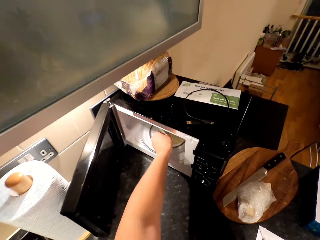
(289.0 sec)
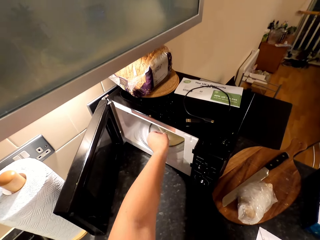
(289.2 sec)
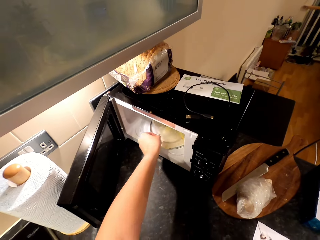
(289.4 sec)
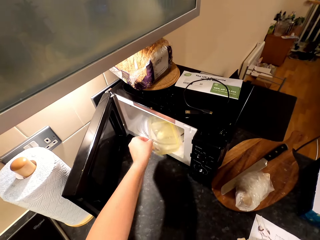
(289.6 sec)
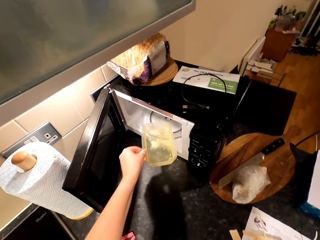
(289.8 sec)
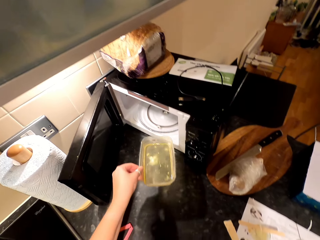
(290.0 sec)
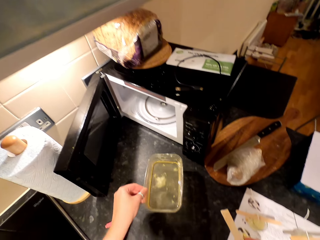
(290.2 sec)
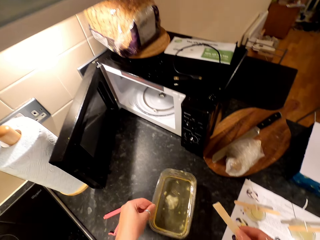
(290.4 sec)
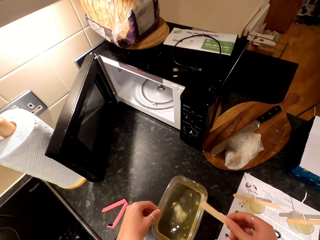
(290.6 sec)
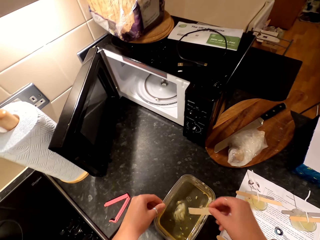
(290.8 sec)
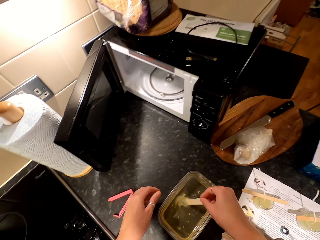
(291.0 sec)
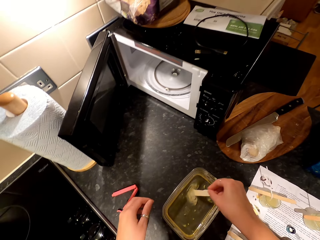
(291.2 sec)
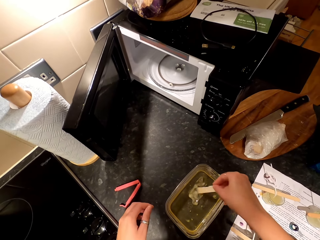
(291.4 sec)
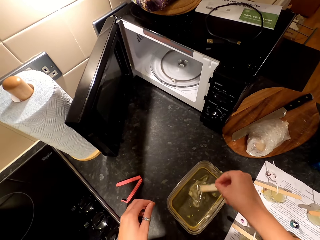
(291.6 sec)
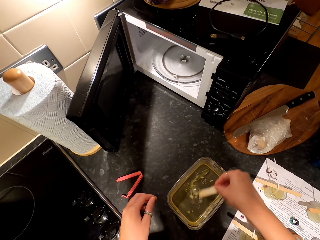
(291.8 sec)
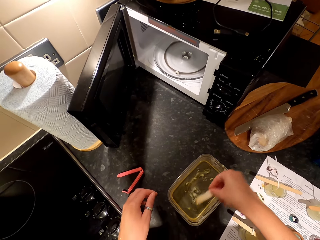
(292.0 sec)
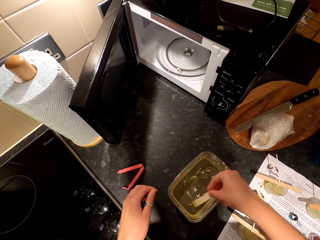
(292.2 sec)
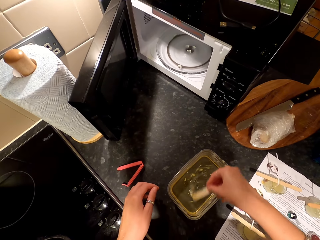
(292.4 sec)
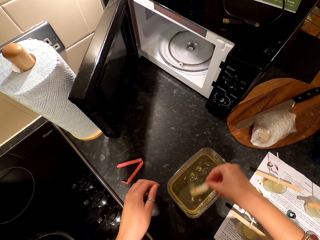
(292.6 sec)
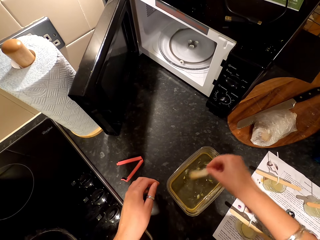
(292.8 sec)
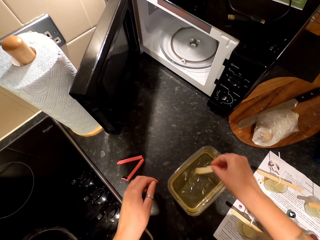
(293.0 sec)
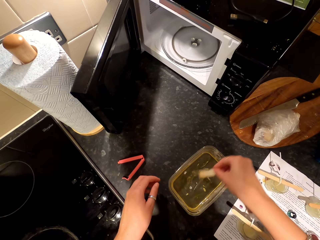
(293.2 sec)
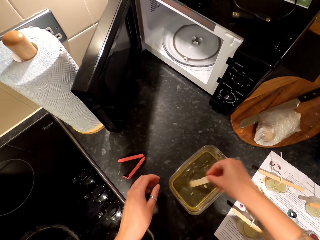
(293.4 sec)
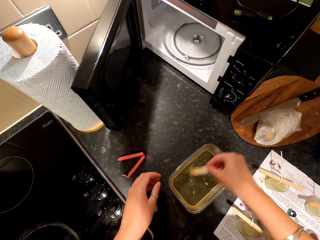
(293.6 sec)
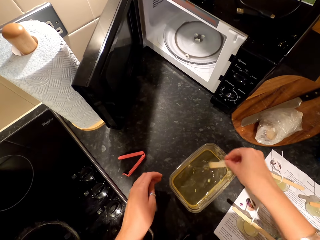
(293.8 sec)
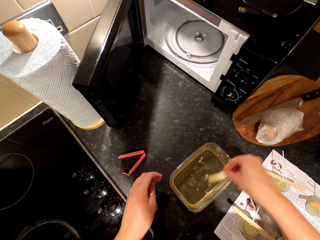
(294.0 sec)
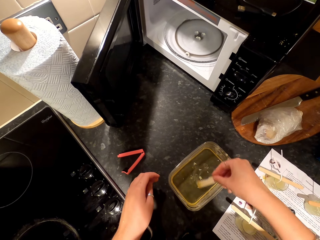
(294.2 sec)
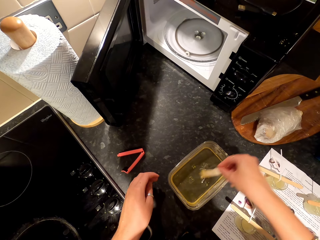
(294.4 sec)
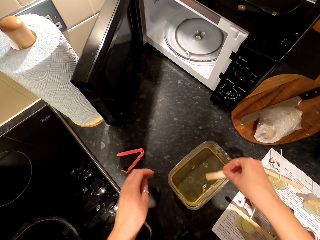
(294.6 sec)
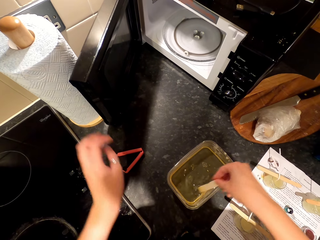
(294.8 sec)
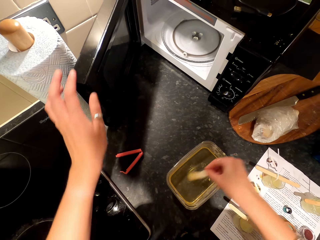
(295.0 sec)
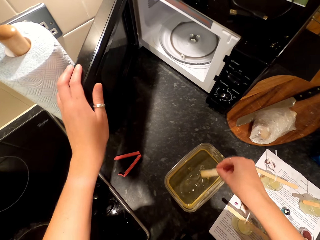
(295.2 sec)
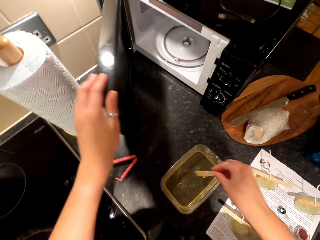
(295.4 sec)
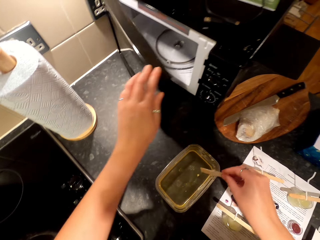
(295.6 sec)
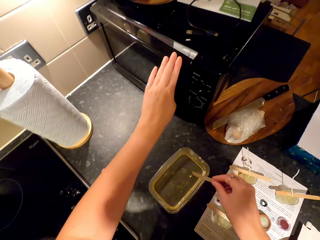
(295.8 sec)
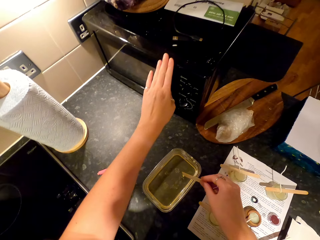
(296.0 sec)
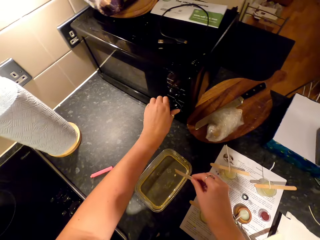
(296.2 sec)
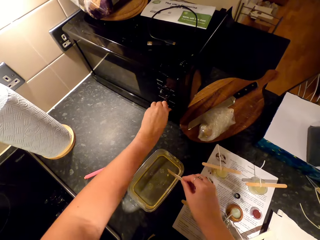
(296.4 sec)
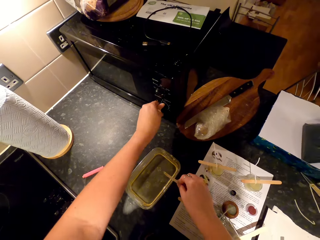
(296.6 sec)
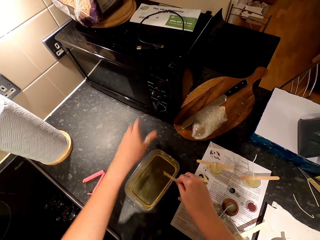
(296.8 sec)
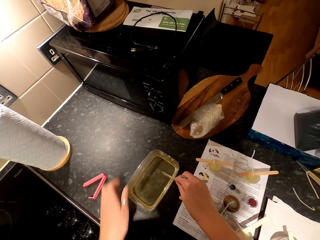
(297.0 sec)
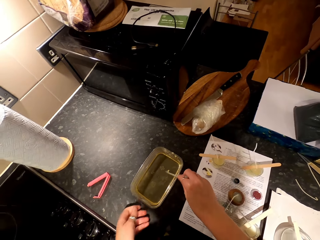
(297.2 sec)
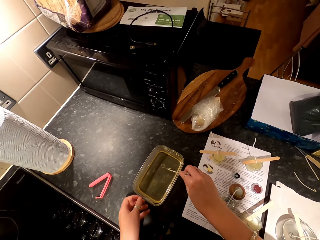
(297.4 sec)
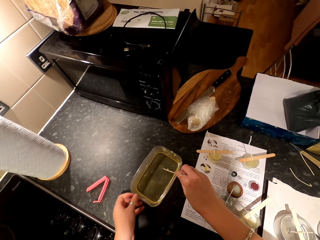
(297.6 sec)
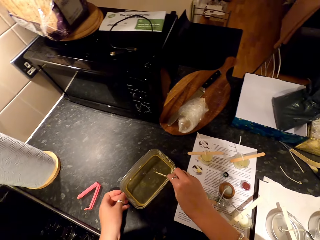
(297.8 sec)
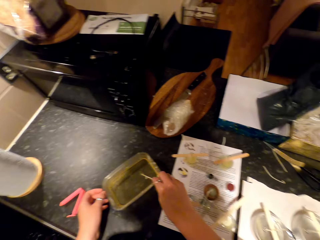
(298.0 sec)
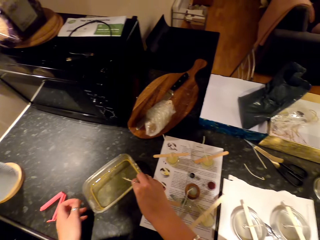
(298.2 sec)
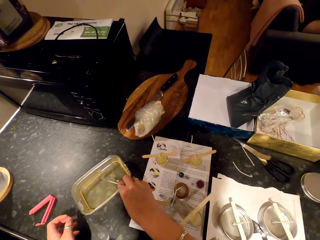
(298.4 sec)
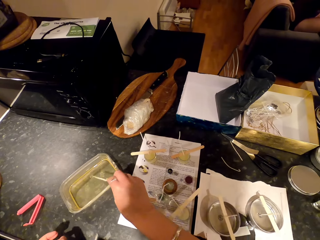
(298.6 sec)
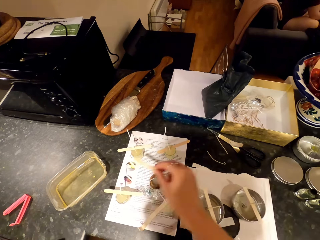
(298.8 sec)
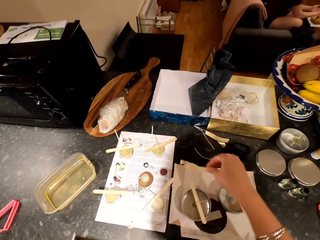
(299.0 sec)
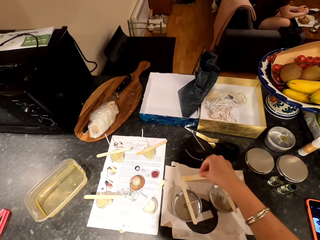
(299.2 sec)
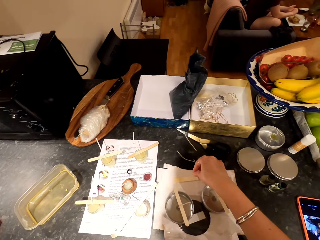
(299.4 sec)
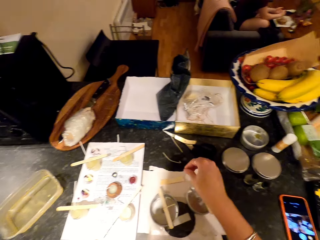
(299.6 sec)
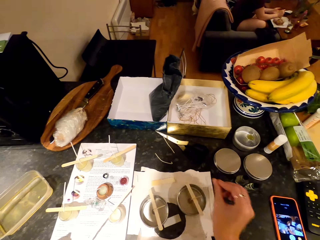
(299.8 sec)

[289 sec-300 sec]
The camera wearer picks up the plastic dish from the microwave. They put the dish on the countertop. They stir wax in the dish with a popsicle stick. The lady speaks. The camera wearer closes the microwave door. They turn a button on the microwave. They hit the dish with the popsicle stick. They turn the dish on the countertop. The lady sits on the couch. The camera wearer puts the popsicle stick on the paper.

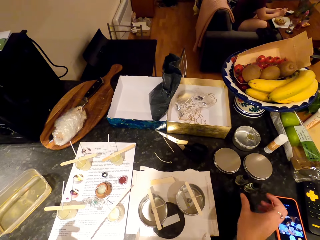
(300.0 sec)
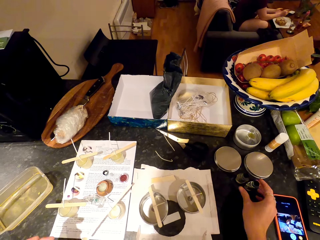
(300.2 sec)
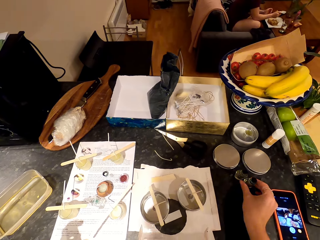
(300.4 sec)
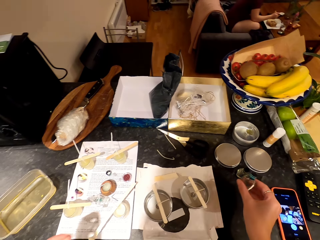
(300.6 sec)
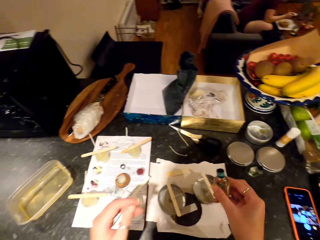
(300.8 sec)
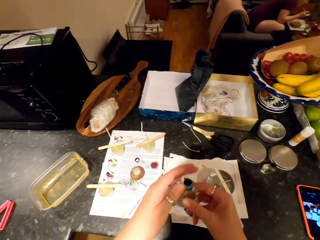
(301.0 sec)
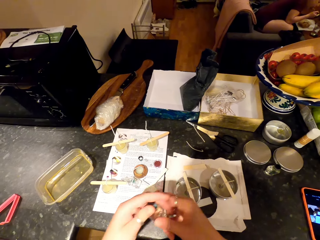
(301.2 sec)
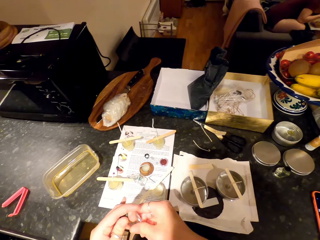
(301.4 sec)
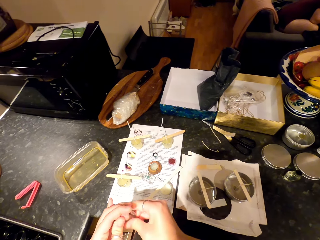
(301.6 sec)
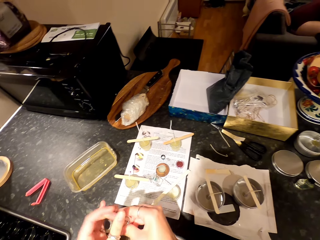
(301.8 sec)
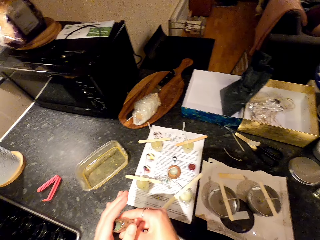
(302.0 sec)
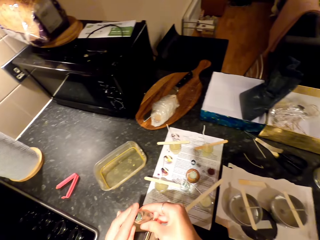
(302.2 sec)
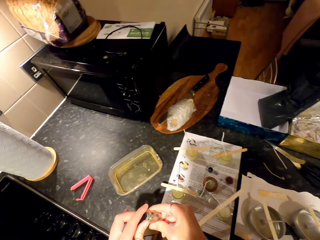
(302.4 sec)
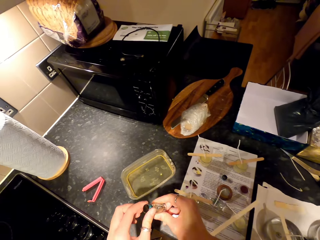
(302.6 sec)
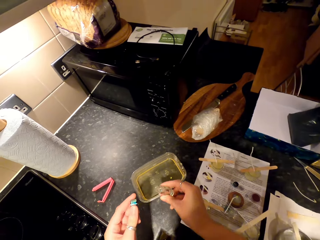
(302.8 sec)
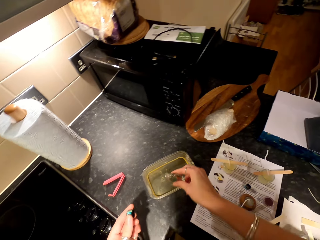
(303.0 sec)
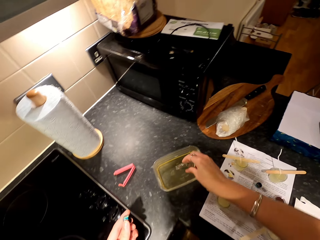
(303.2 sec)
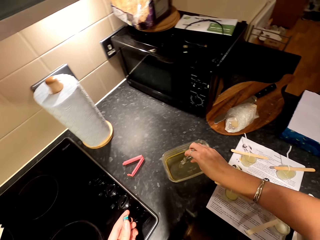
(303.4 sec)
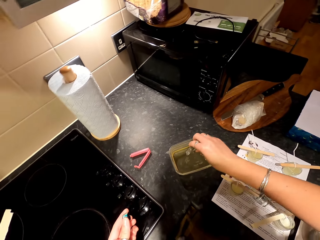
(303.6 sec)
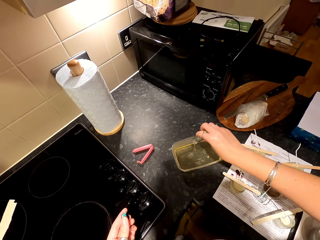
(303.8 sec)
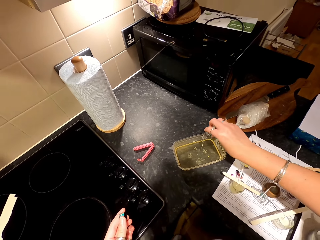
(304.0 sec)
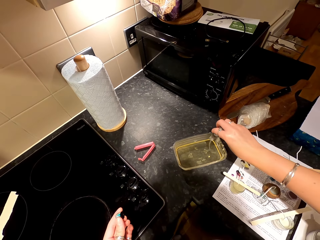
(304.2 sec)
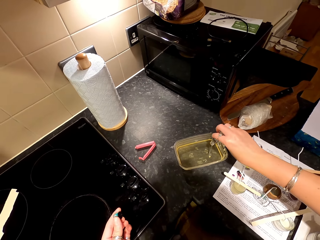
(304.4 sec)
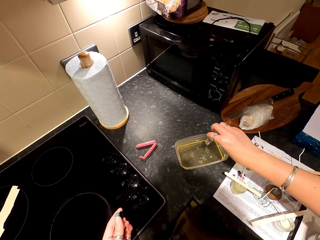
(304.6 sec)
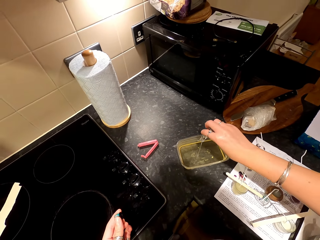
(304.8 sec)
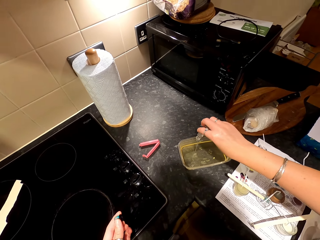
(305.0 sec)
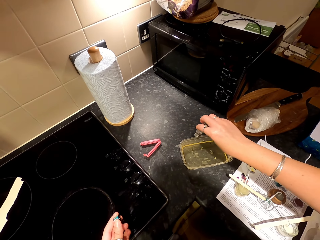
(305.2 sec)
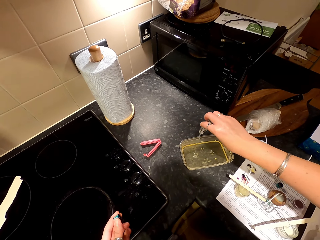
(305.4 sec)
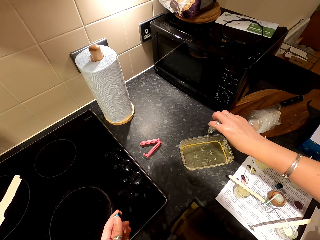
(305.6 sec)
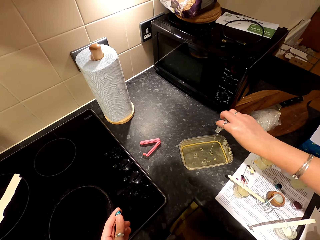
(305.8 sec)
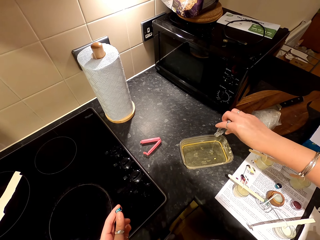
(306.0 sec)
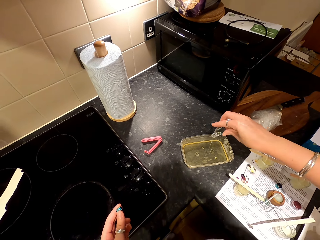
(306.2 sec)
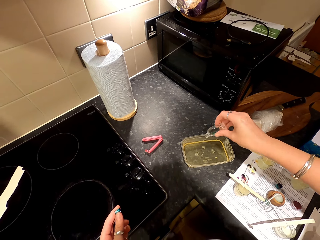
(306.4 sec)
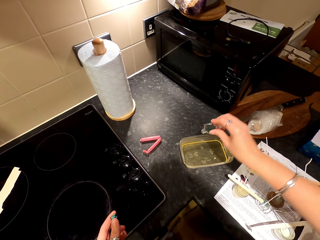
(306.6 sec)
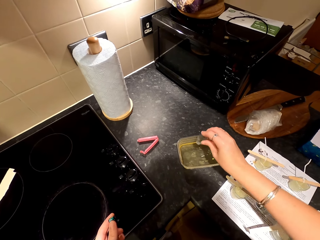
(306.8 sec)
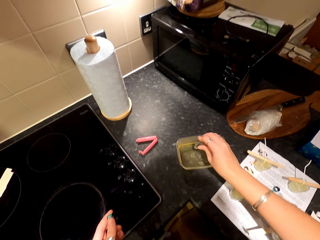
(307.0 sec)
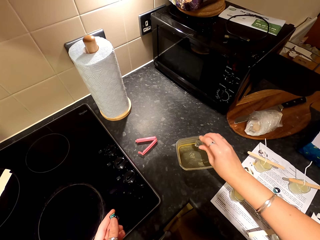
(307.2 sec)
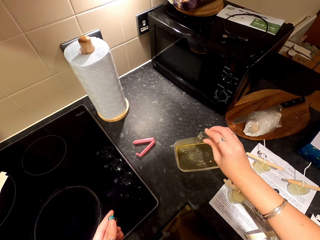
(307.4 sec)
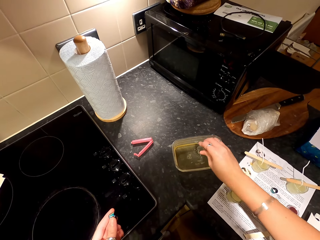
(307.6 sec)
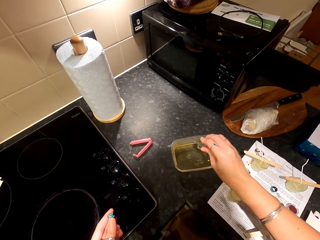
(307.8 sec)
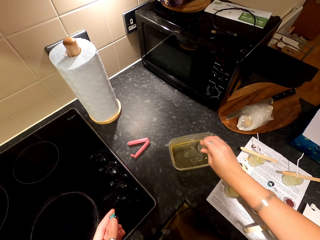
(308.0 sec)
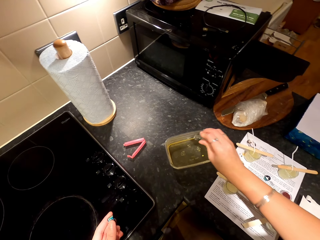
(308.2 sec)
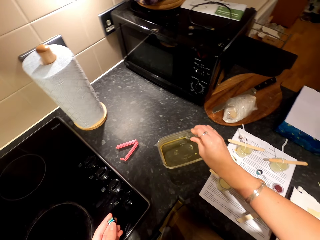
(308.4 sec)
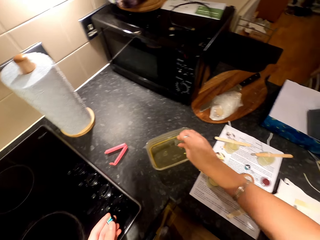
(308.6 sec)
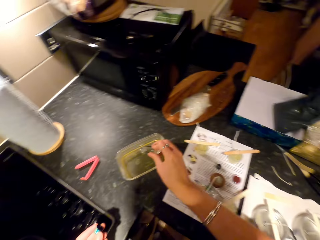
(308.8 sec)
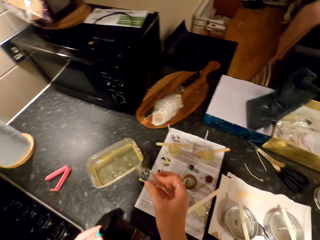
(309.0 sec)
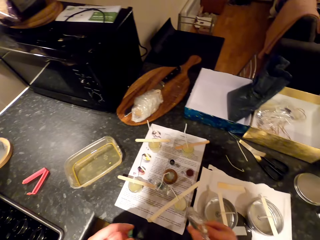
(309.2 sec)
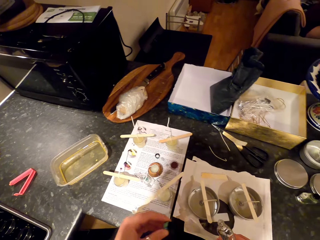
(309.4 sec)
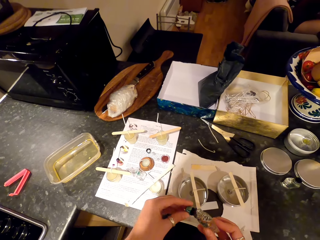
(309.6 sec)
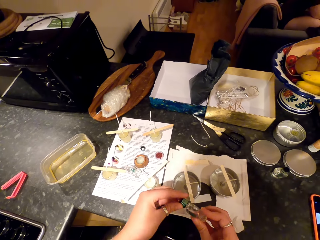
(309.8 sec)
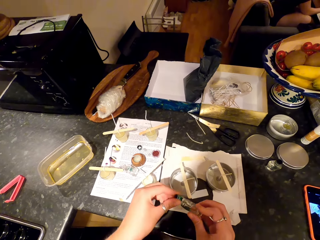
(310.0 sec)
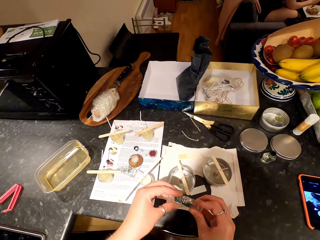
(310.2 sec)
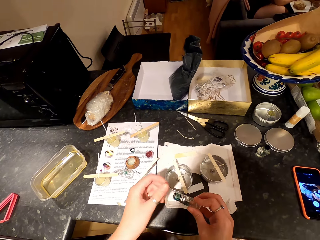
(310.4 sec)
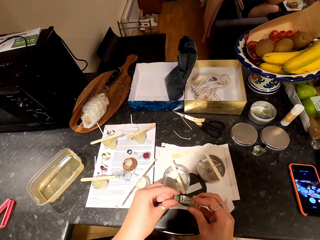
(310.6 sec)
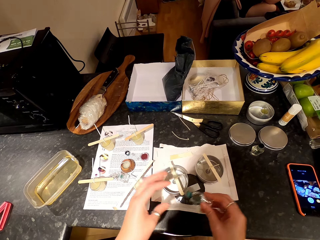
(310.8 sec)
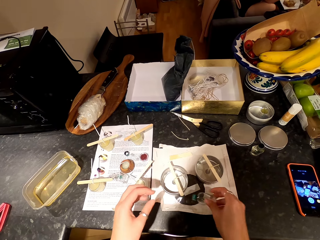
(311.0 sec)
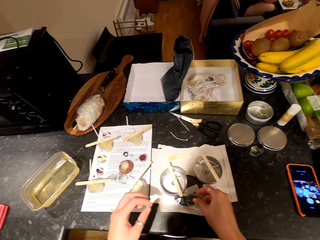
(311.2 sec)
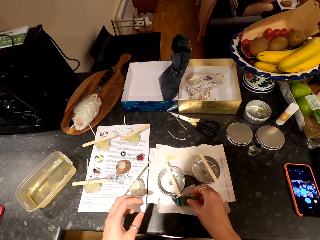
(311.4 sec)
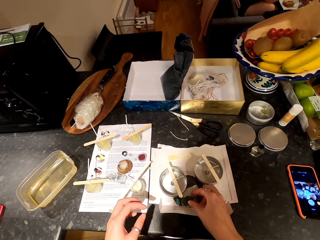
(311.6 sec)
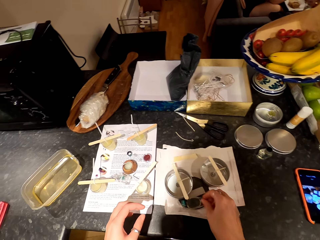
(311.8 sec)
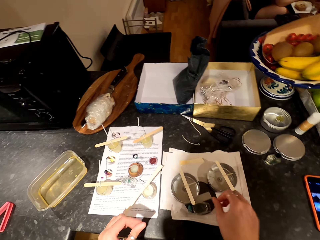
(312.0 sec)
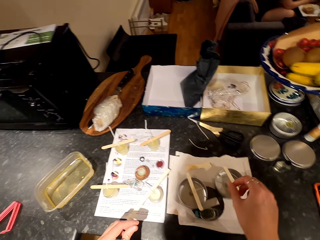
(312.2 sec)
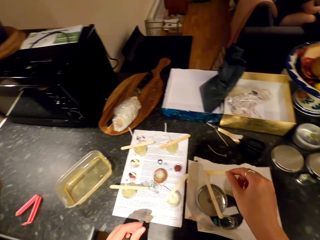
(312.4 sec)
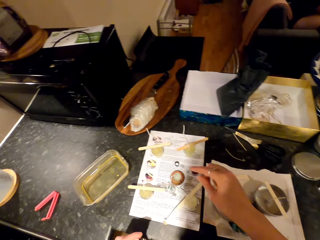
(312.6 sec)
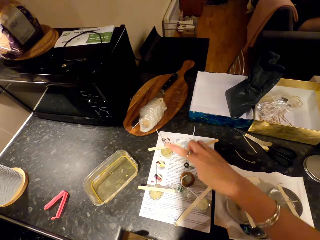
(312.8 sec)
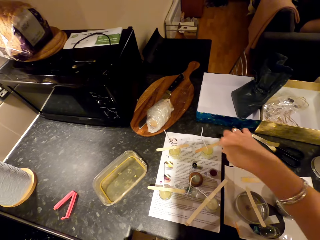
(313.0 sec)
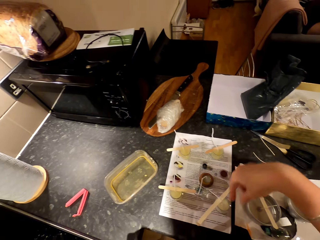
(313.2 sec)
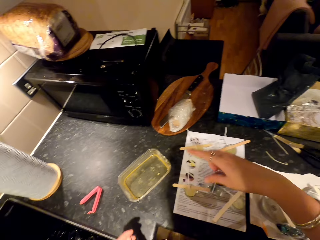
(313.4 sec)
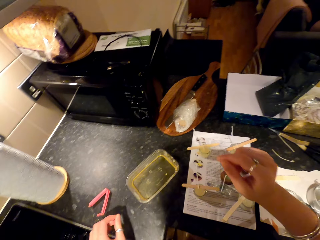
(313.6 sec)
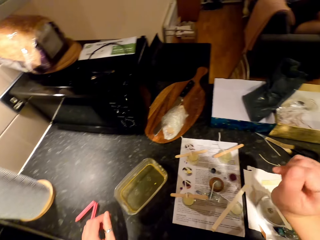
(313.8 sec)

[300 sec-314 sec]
The camera wearer picks up a bottle from the countertop. A woman puts something in the mouth with a spoon. The camera wearer holds the bottle with both hands. They open the bottle. They pour the bottle ingredients in the plastic dish. They move away the bottle. The woman sits on the couch. The camera wearer closes the bottle. They place the bottle on a paper. They use gestures. They talk.
